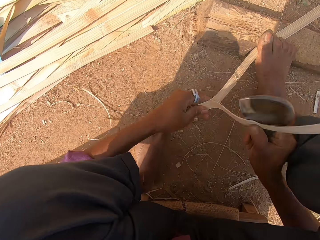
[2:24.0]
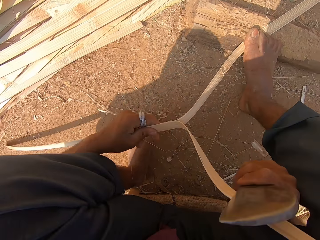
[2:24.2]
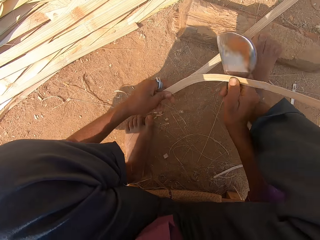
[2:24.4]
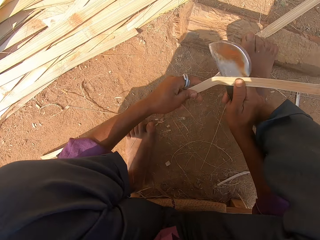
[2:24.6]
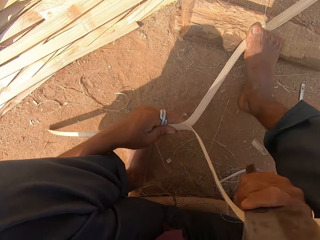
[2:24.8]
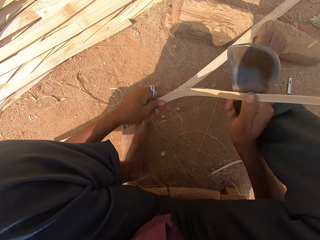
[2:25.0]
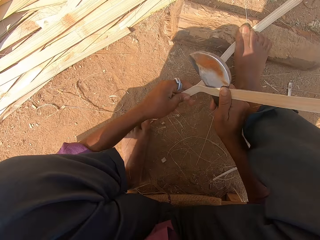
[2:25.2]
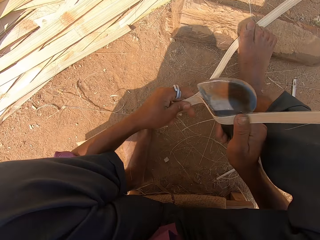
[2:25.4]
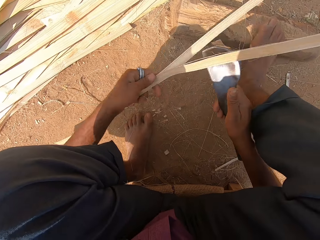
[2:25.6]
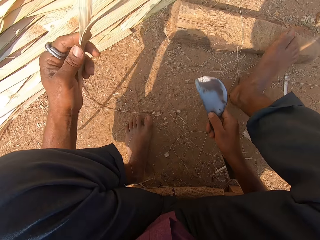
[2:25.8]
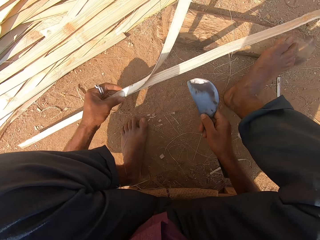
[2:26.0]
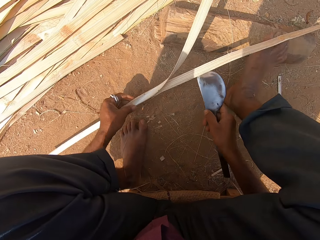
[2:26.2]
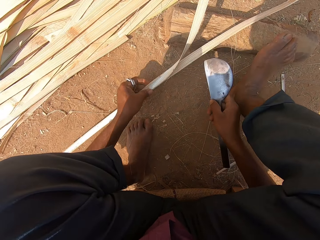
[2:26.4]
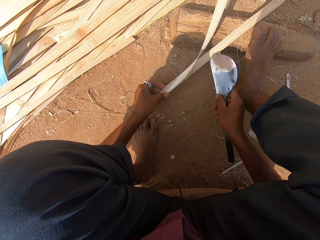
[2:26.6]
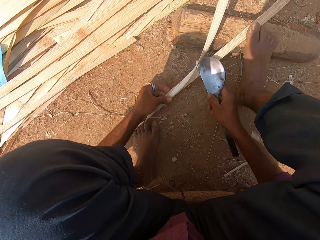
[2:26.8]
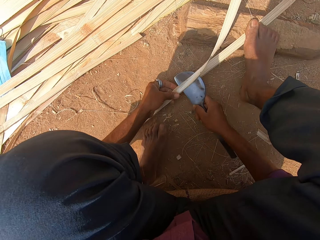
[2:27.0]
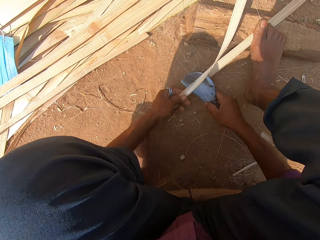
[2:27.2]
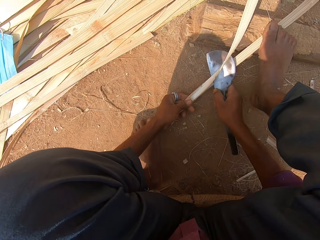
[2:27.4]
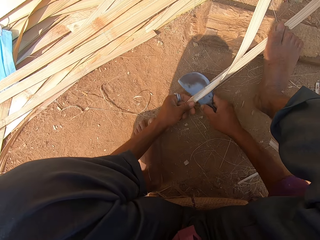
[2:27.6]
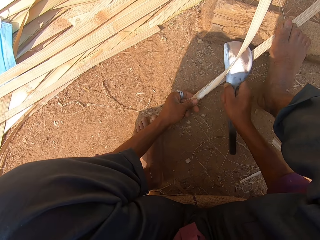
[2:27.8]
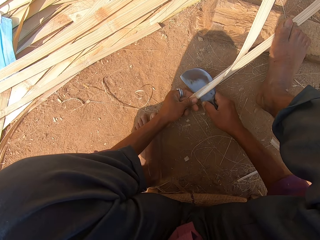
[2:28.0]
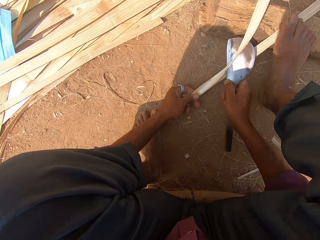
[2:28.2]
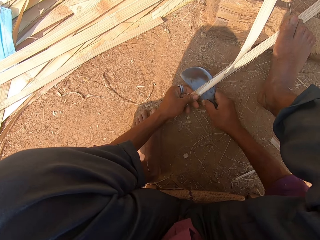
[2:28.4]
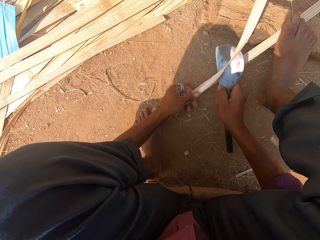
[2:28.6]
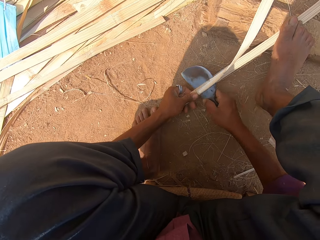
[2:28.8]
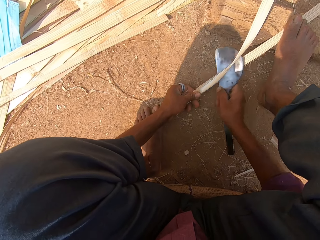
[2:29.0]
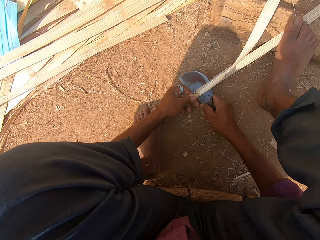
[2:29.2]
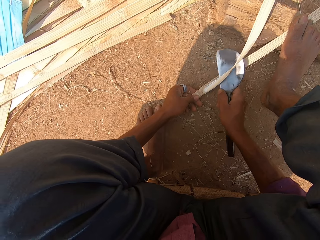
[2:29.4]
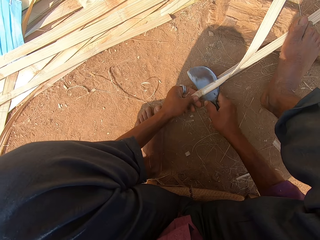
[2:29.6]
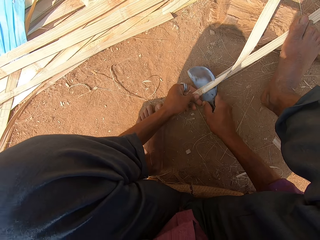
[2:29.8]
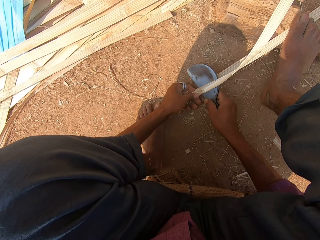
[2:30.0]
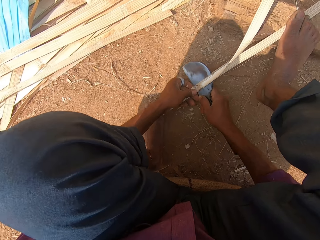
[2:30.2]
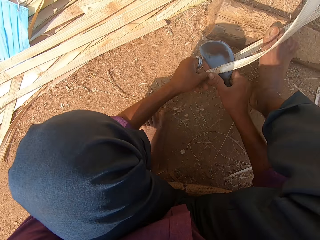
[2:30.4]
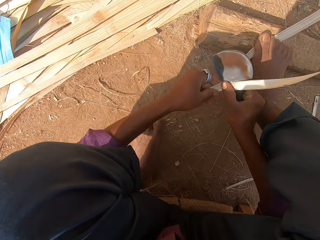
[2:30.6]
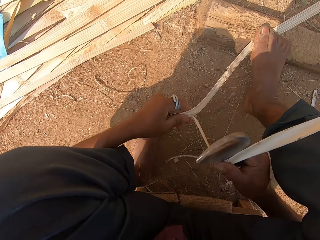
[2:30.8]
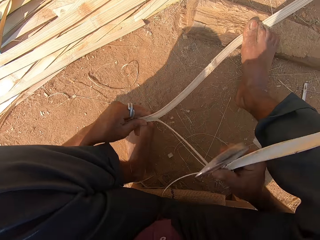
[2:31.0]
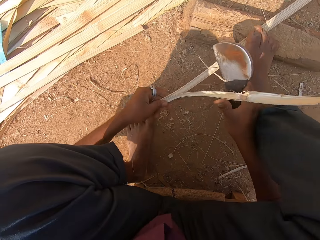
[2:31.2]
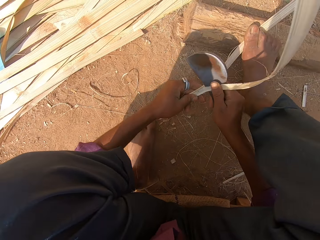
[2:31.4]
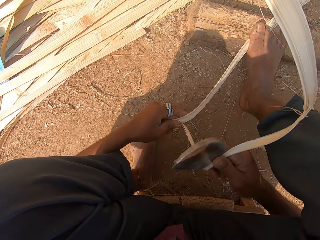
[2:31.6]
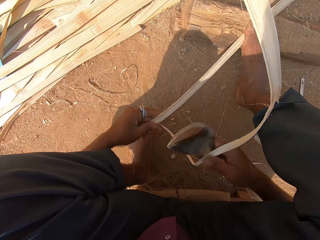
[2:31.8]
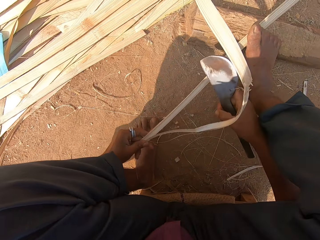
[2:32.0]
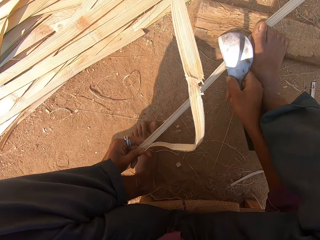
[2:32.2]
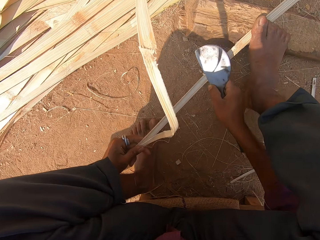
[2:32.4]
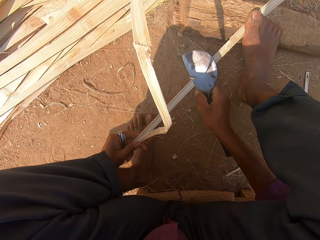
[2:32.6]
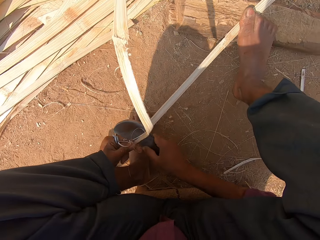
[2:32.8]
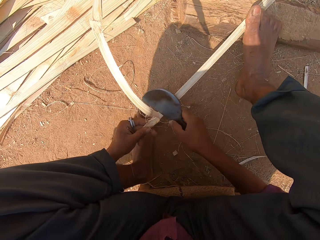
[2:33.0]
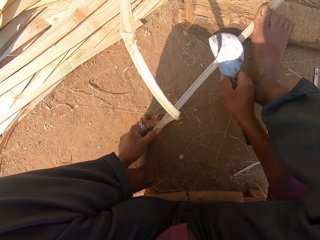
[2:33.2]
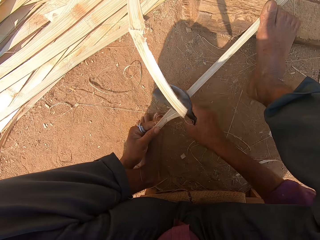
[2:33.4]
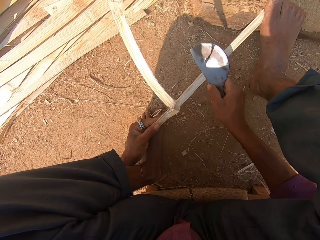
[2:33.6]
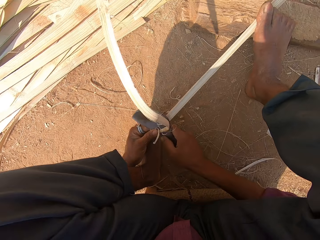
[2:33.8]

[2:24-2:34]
The camera wearer pulls the bamboo strip in his left hand with the curved blade in his right hand. He stops cutting the bamboo. He cuts the bamboo strip on the ground with the curved blade in his right hand. He pulls the bamboo strip in his left hand with the curved blade in his right hand. He shaves the bamboo strip in his left hand with the curved blade in his right hand.

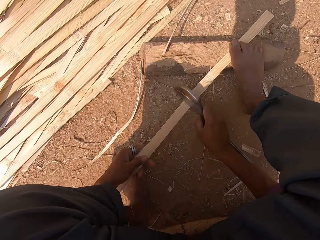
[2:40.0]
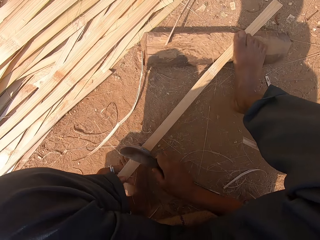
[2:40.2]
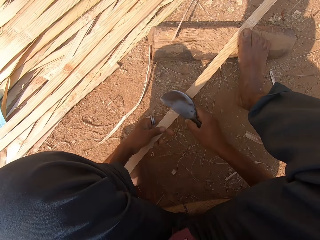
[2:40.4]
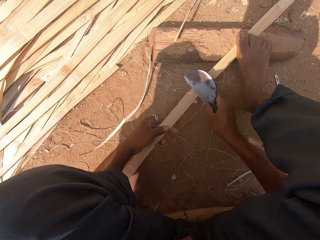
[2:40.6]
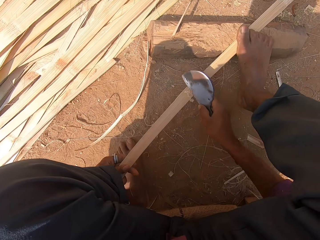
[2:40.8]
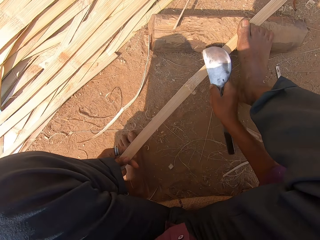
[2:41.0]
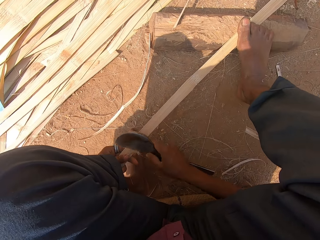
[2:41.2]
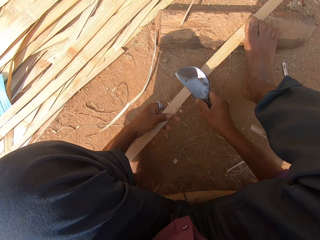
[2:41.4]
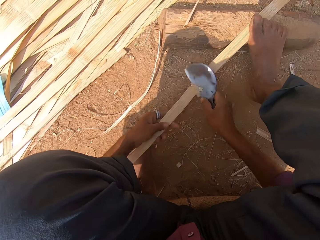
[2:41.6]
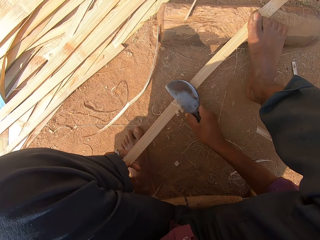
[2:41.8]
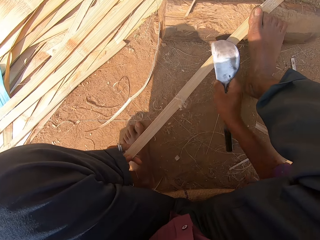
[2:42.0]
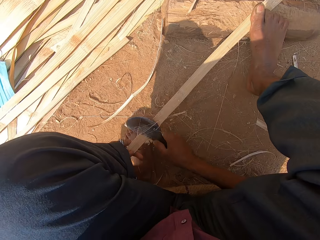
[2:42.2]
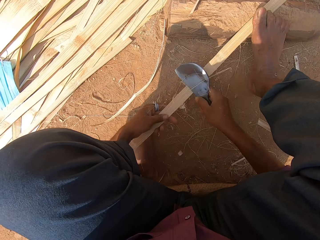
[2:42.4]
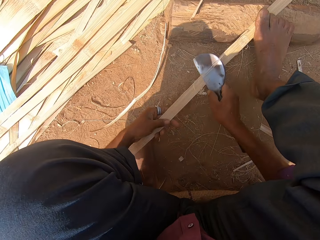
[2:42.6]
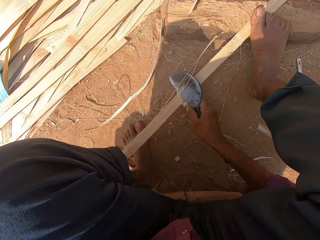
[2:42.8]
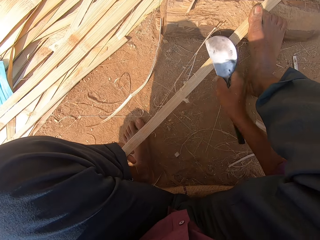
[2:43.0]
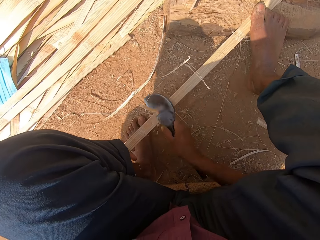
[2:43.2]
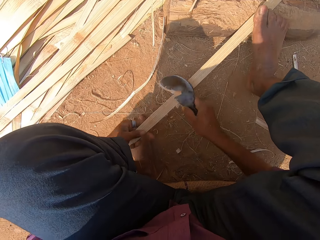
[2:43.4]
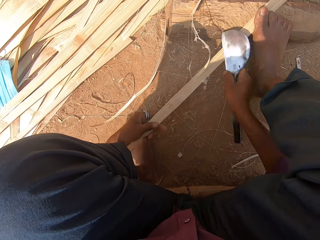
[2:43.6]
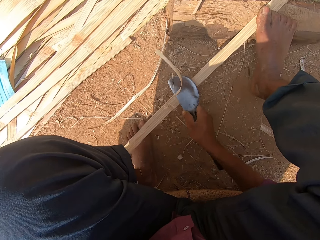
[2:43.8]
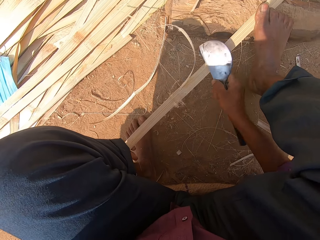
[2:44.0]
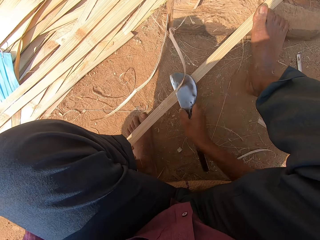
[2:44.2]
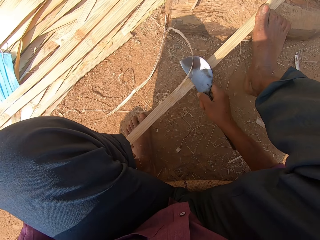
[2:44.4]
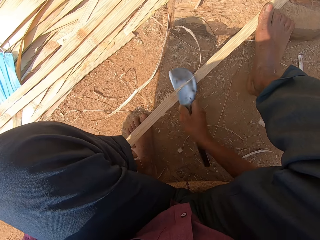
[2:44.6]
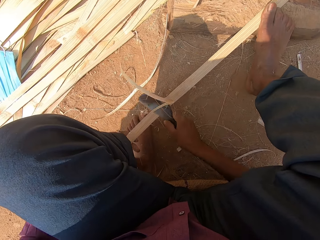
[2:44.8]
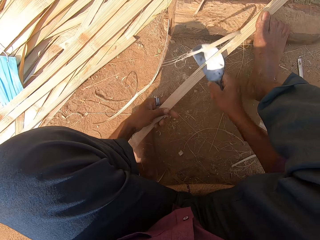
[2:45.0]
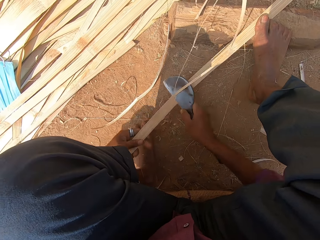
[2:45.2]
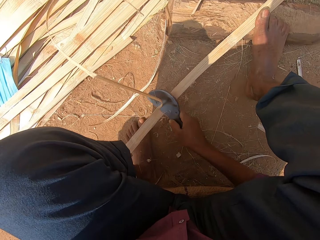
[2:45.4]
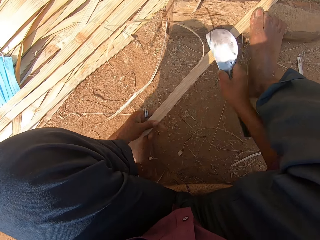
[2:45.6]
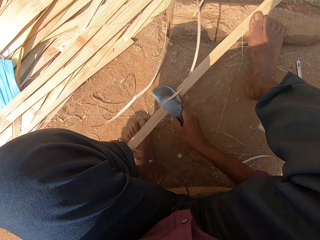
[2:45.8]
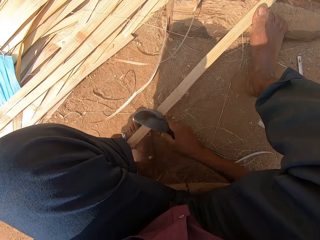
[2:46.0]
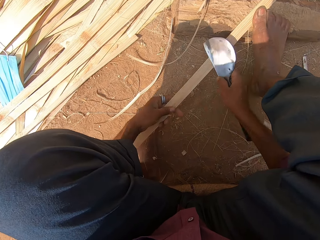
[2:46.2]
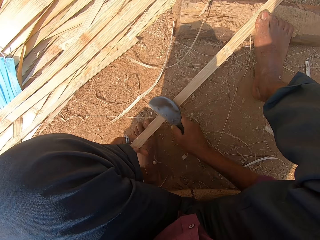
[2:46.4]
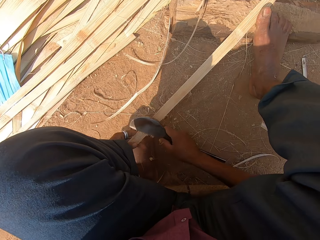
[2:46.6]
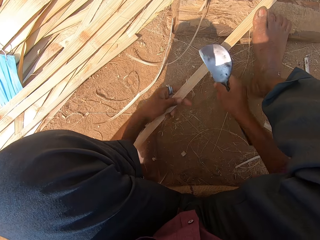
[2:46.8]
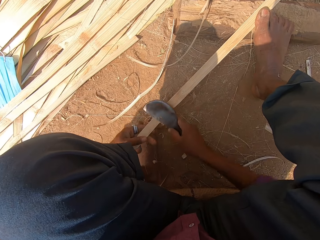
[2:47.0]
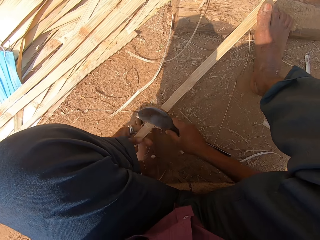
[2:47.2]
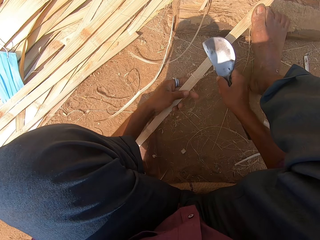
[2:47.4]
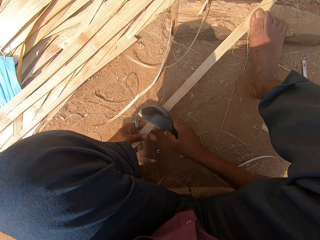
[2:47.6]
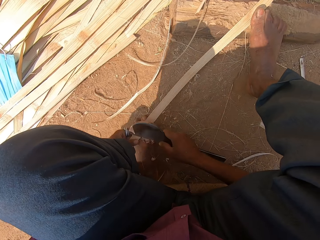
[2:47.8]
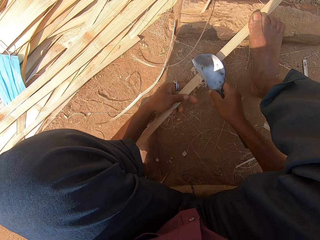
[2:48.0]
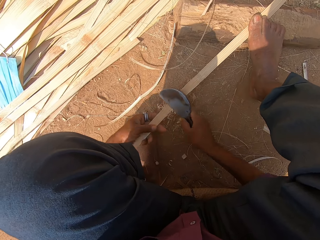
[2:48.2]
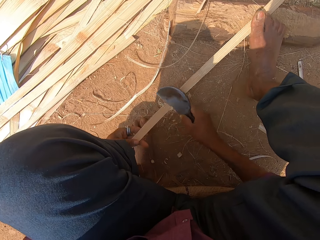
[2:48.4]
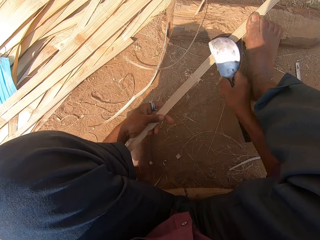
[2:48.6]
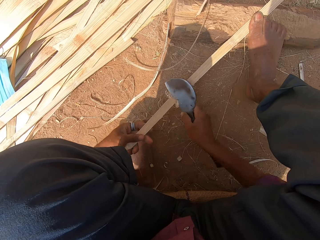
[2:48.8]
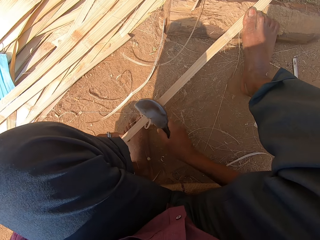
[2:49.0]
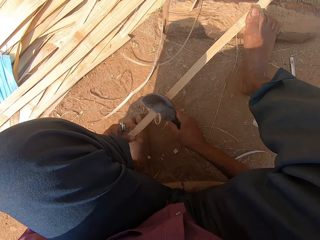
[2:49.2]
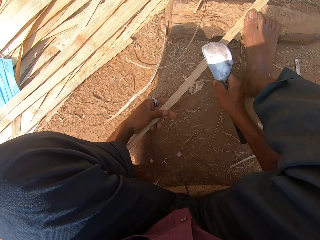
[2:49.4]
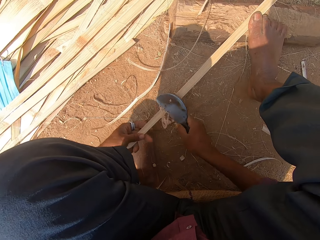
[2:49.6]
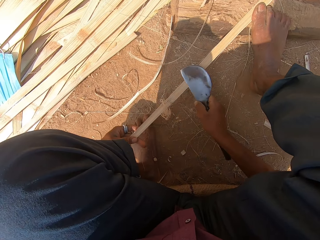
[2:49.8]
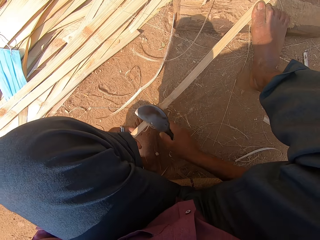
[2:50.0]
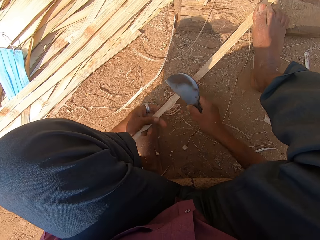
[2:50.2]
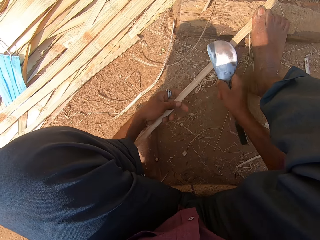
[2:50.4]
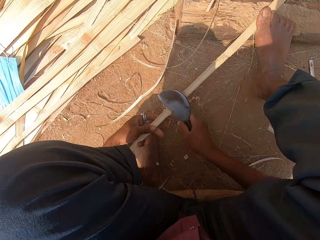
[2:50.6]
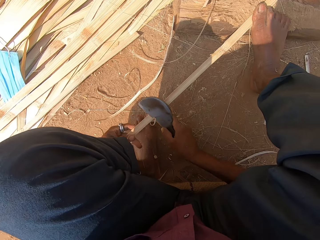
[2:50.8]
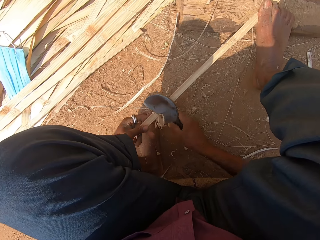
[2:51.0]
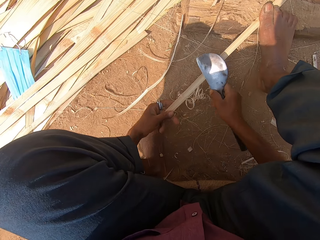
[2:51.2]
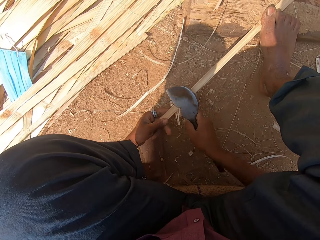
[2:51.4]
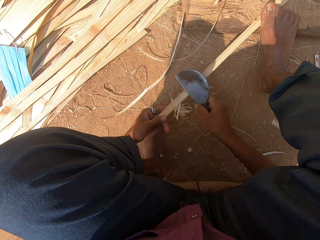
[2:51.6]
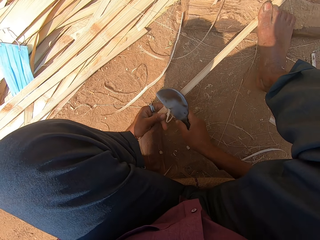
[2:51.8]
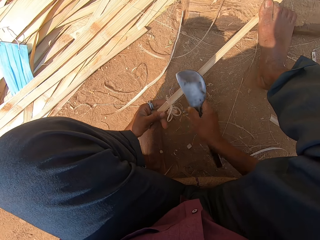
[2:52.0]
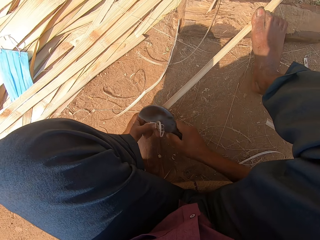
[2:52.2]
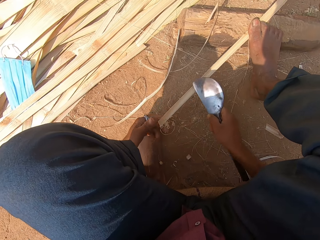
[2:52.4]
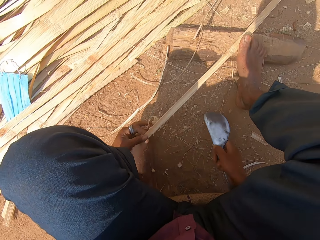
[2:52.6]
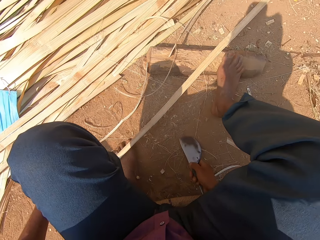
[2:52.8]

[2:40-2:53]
The camera wearer shaves the bamboo strip in his left hand with the curved blade in his right hand. He cuts the culm with the knife.
